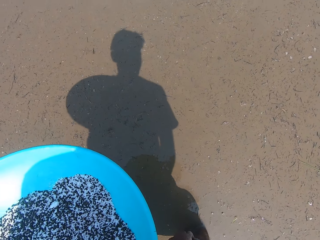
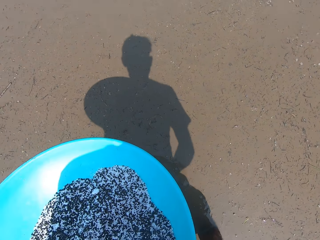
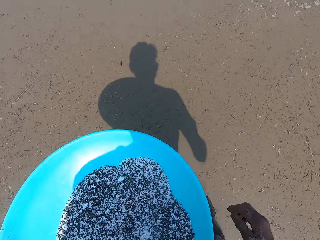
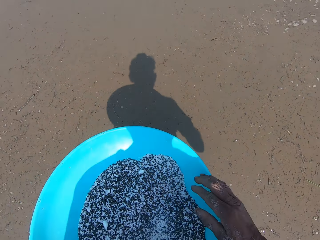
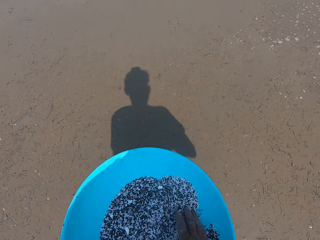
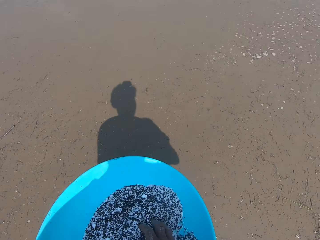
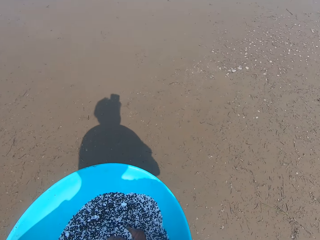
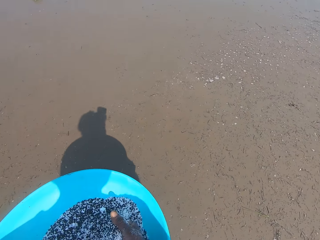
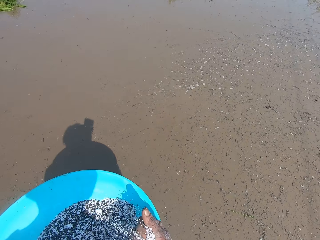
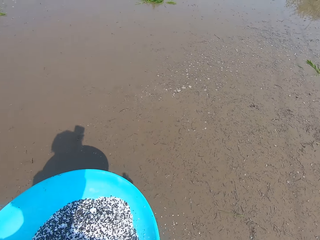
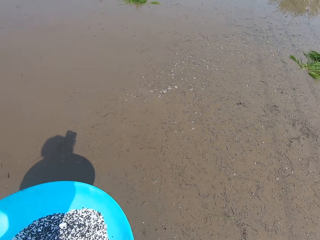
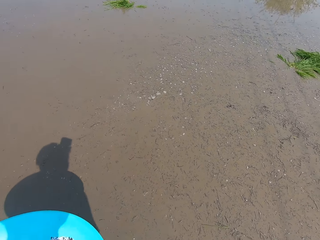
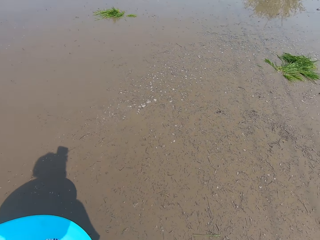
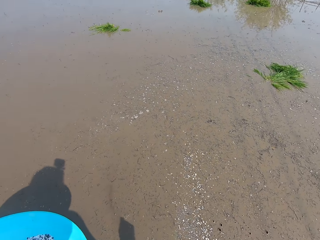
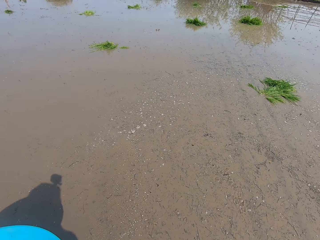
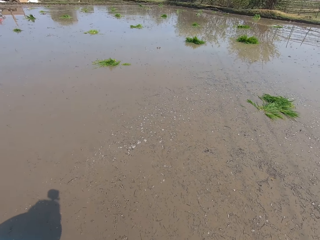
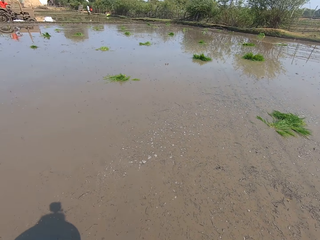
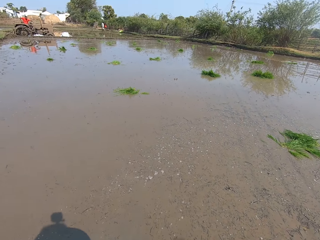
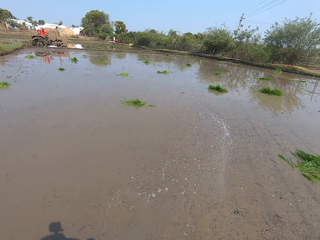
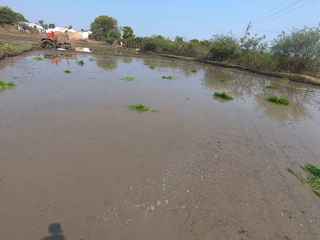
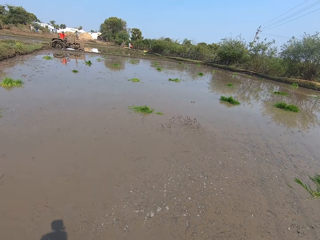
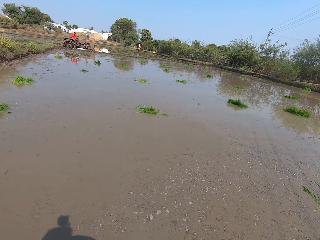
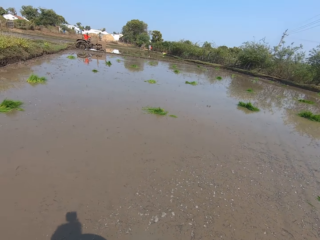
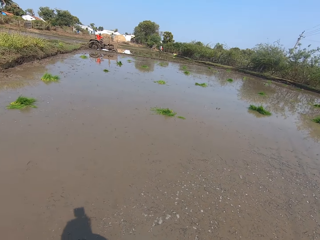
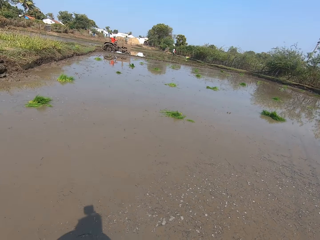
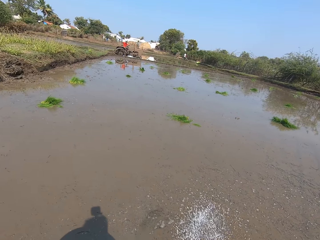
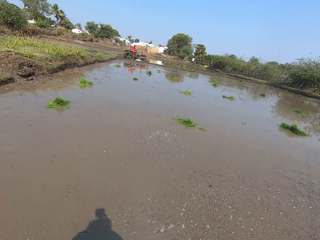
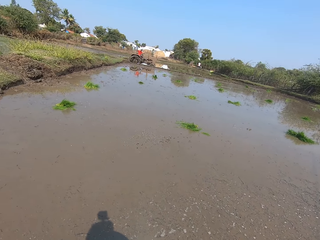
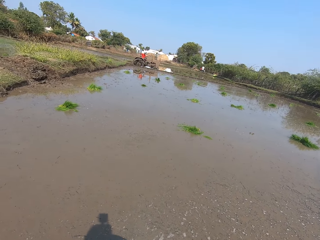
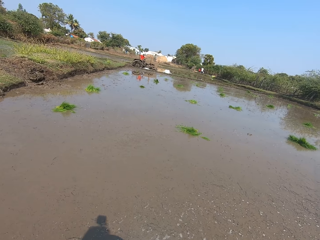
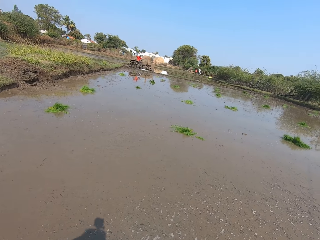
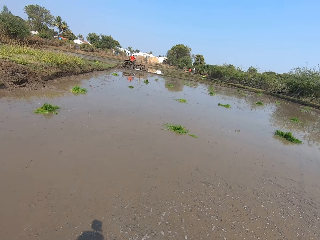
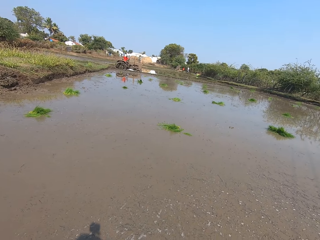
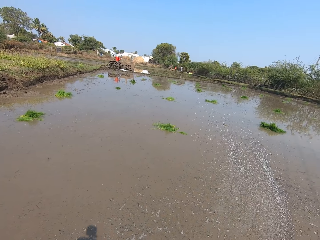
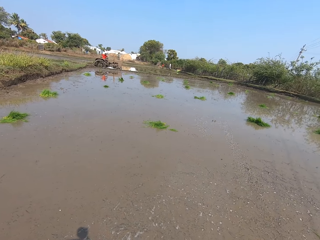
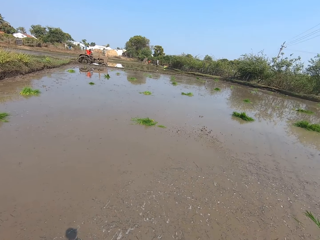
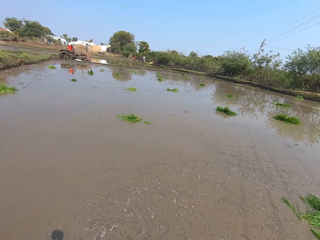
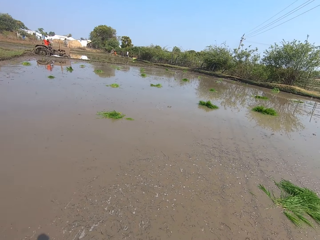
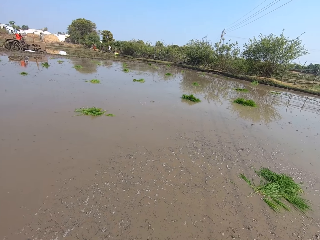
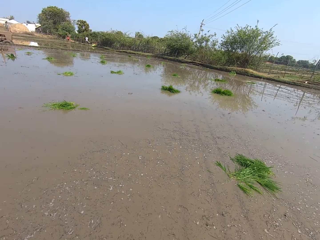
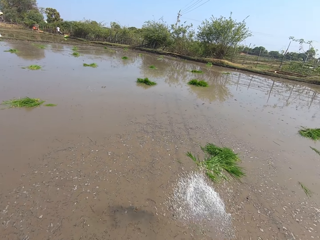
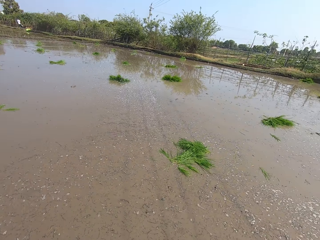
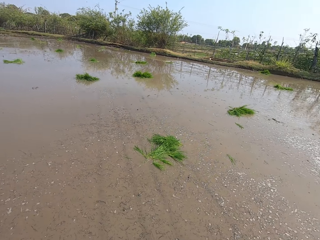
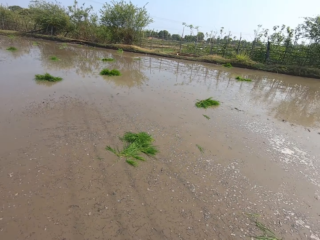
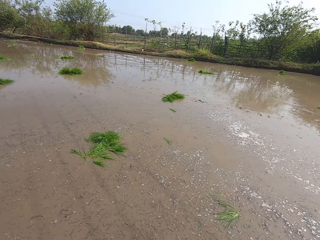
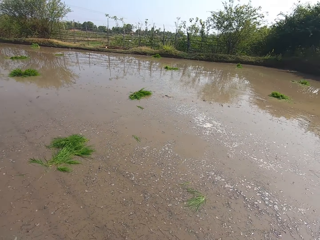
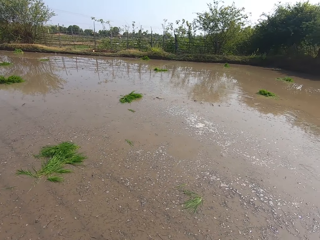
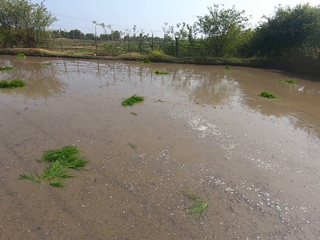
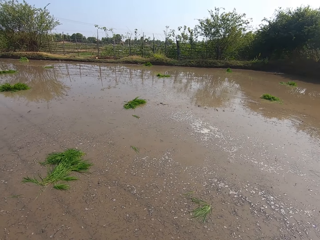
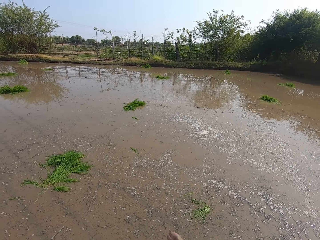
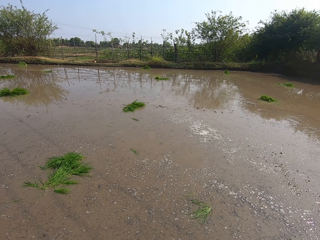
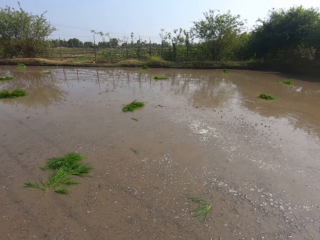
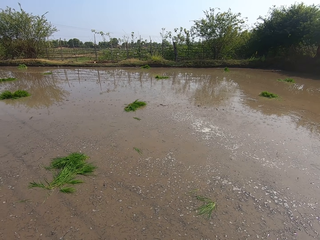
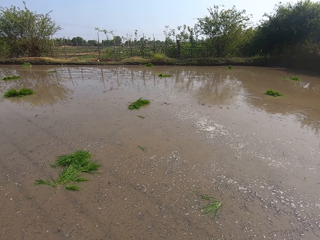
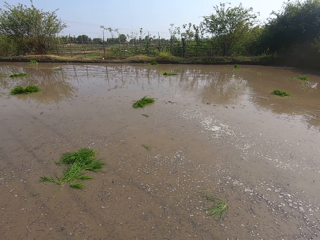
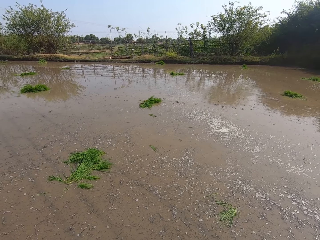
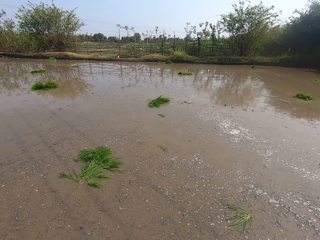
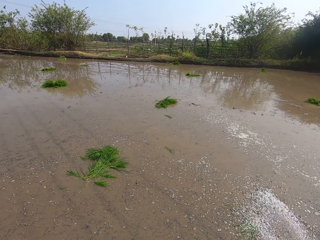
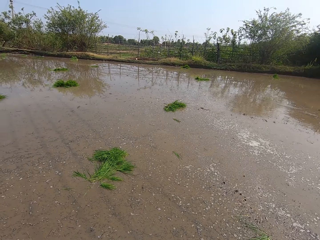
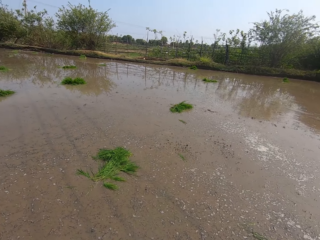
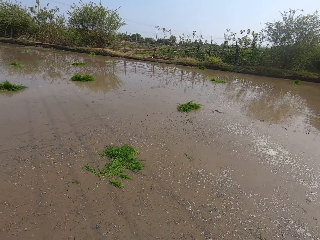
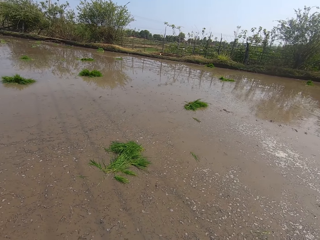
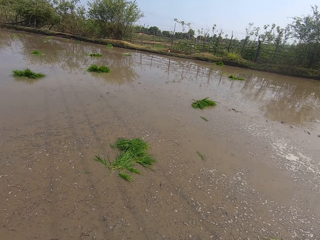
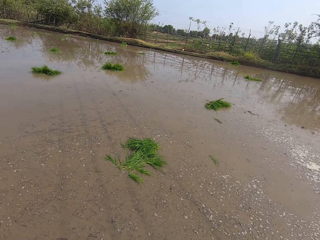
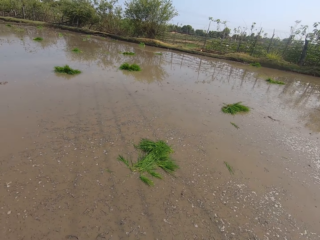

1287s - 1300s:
The camera wearer looks around. They throw something to the water.

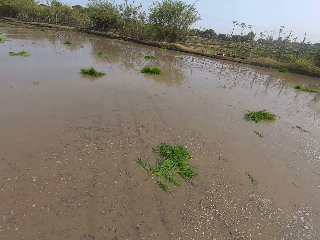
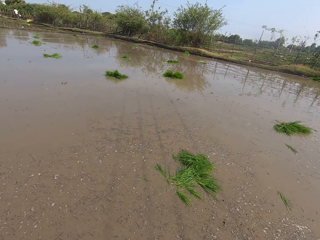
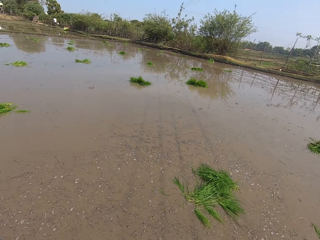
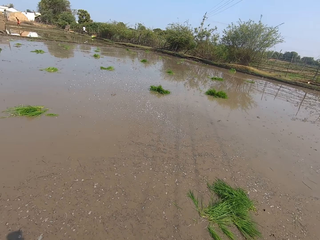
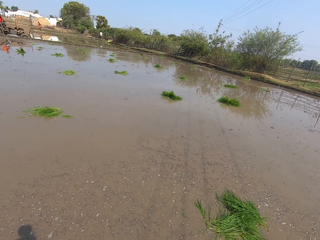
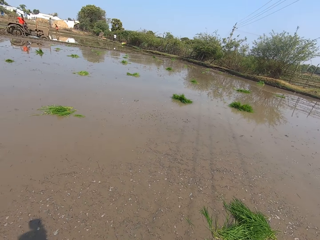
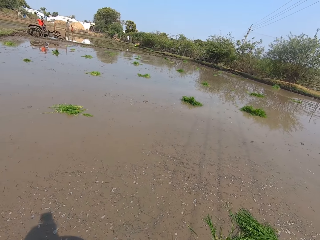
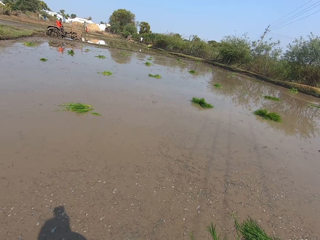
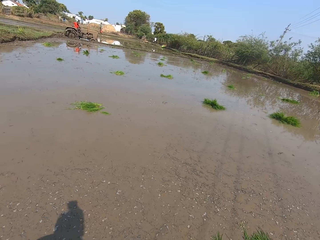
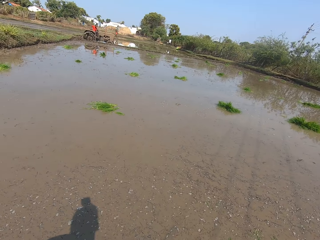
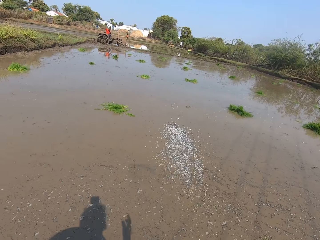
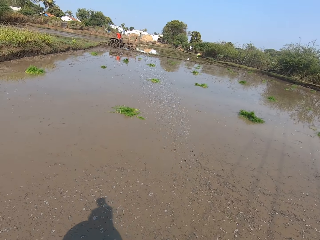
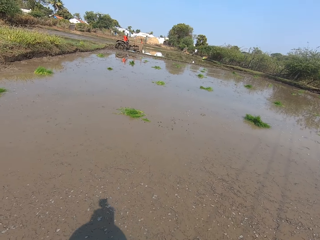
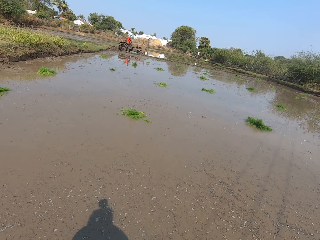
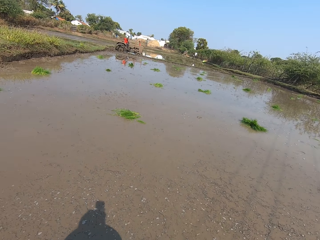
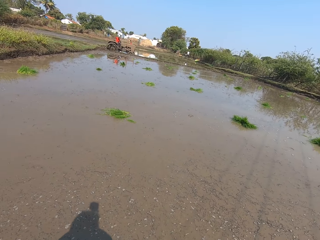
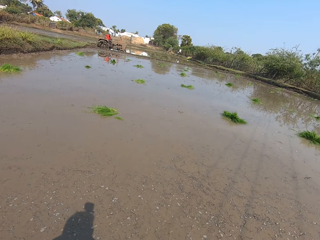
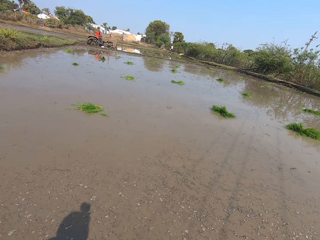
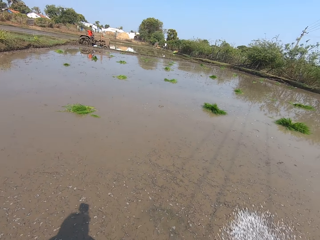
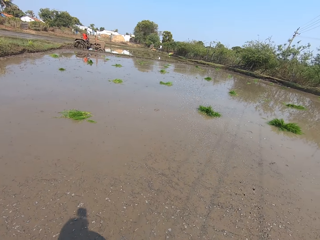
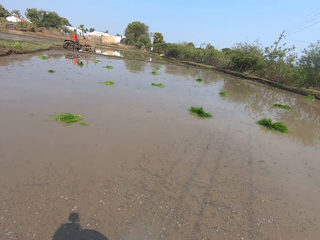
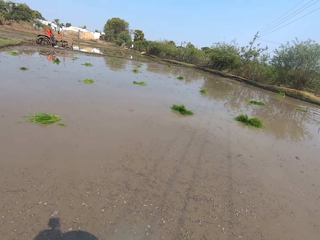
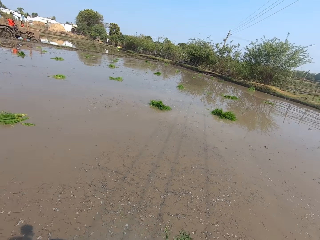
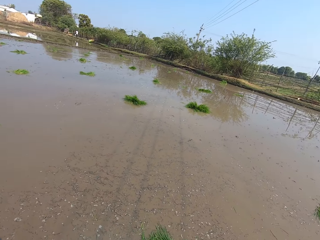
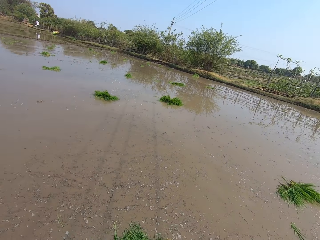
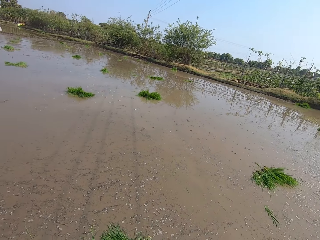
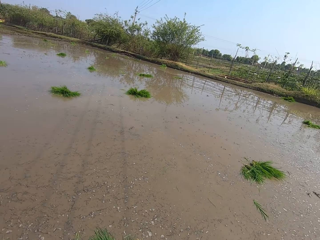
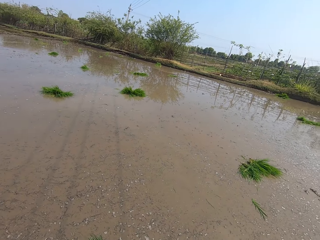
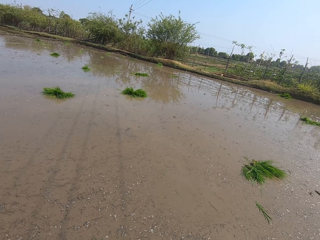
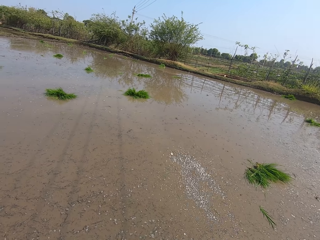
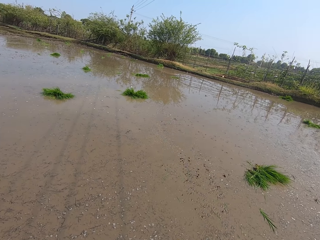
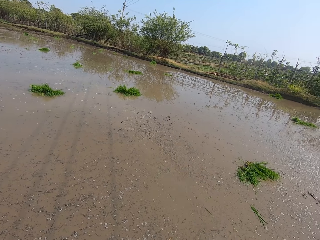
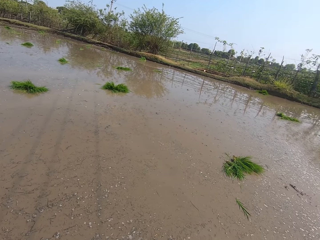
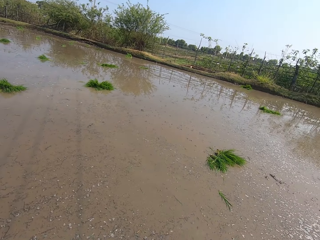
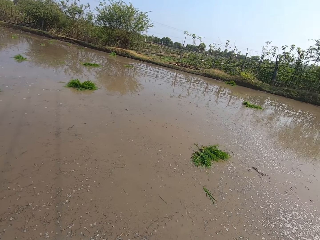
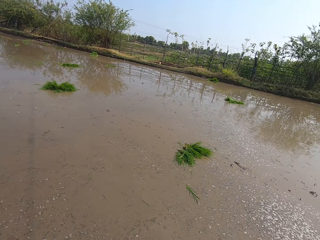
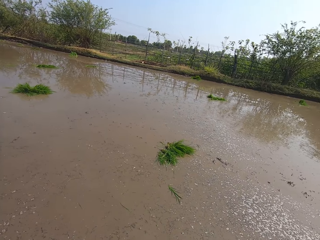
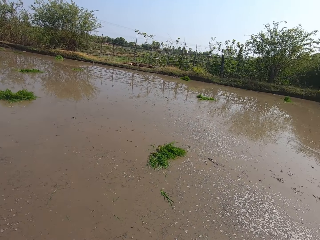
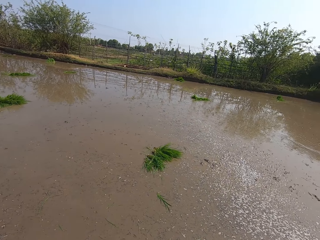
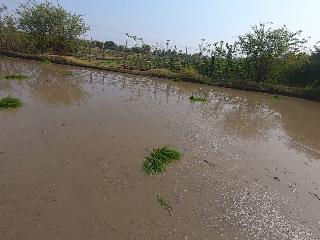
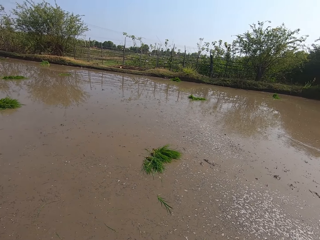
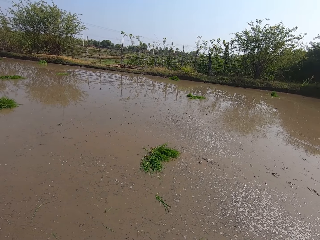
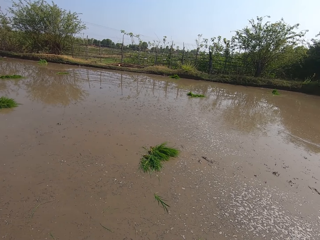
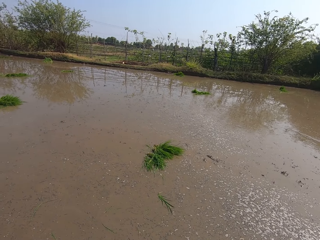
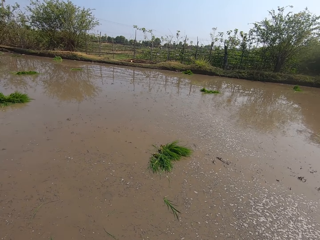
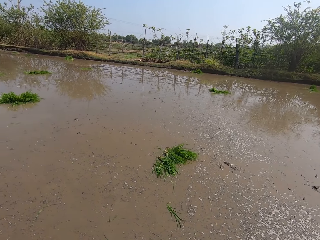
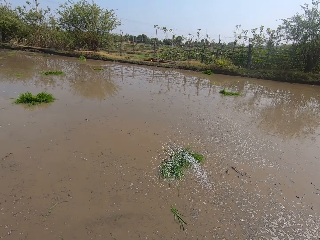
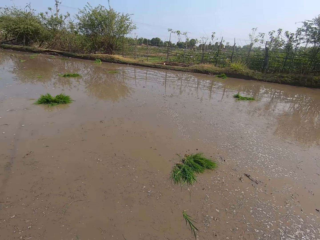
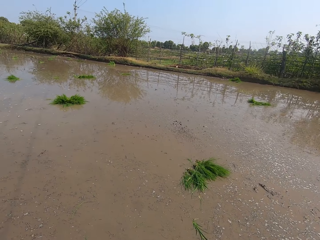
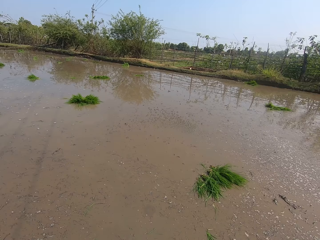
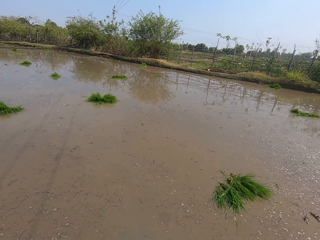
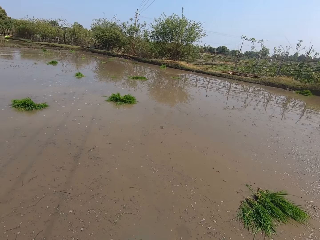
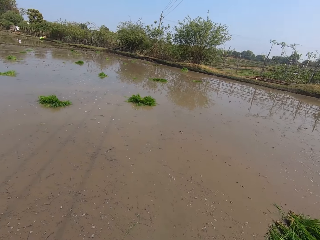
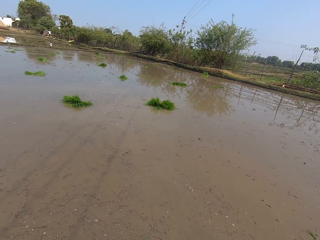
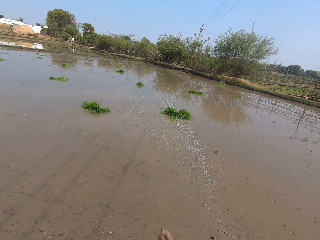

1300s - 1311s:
The camera wearer looks around. They throw something to the water.
